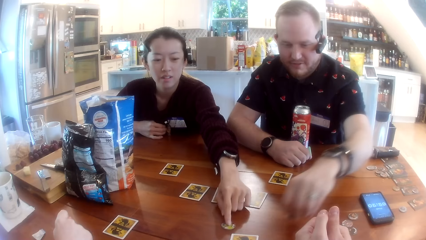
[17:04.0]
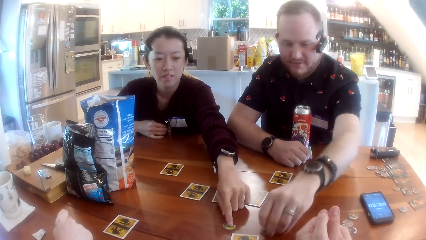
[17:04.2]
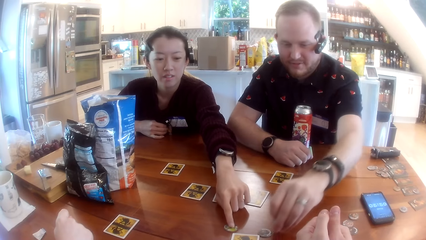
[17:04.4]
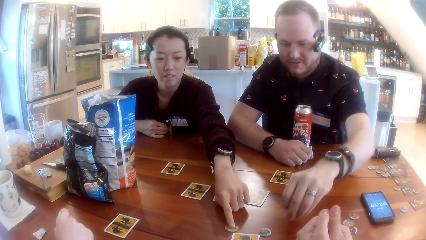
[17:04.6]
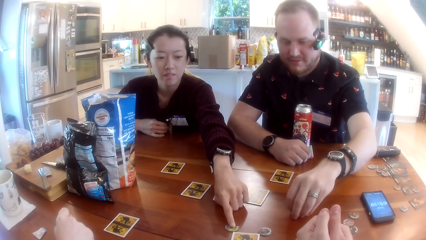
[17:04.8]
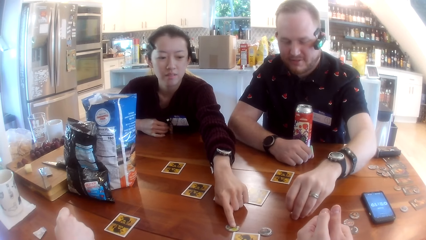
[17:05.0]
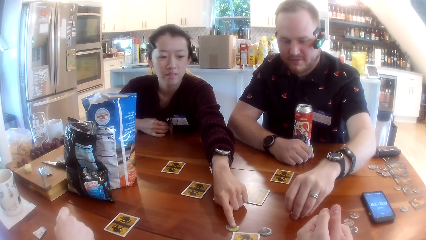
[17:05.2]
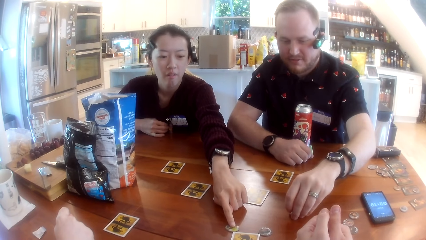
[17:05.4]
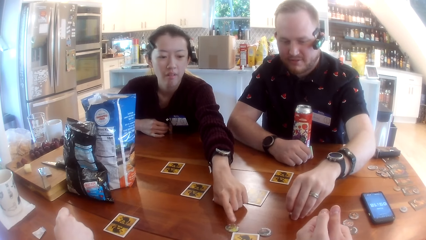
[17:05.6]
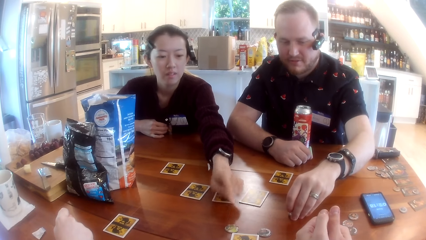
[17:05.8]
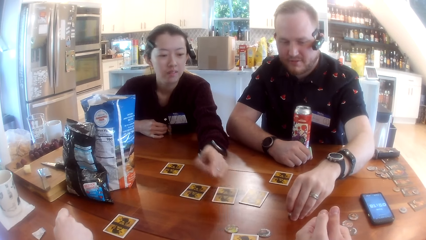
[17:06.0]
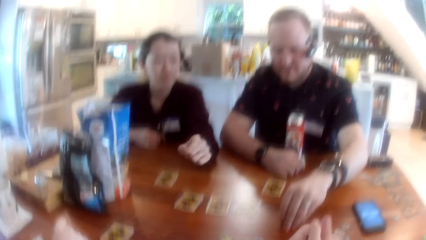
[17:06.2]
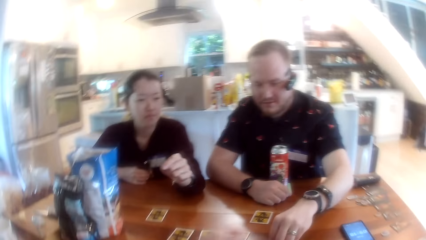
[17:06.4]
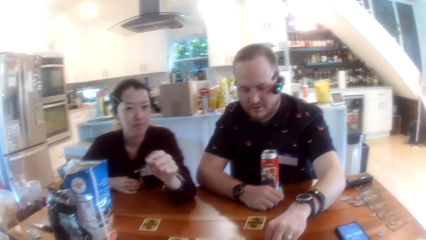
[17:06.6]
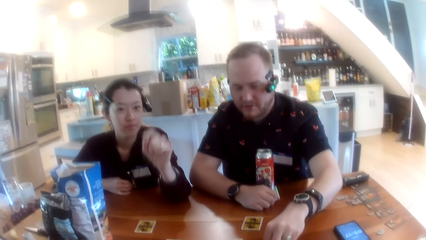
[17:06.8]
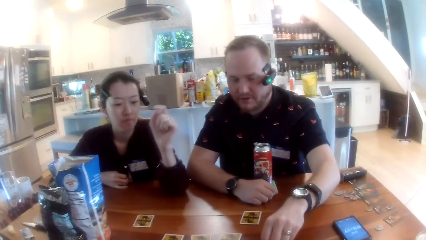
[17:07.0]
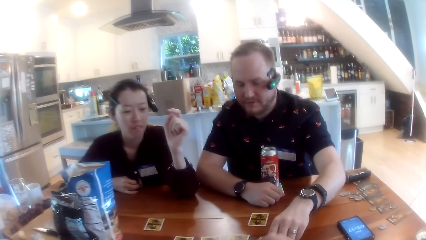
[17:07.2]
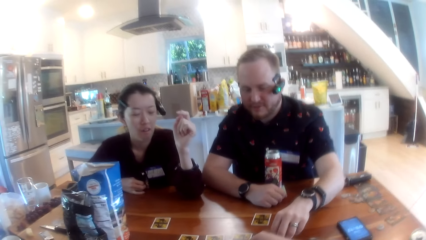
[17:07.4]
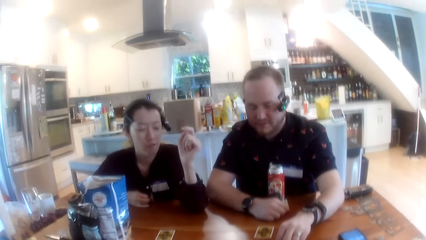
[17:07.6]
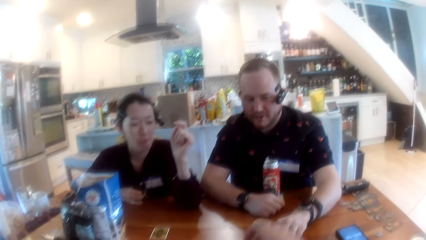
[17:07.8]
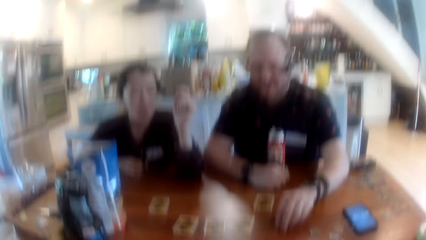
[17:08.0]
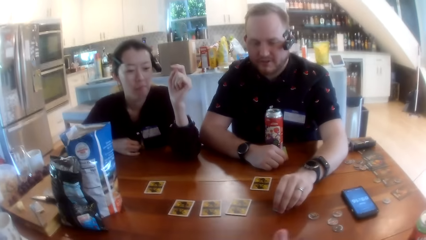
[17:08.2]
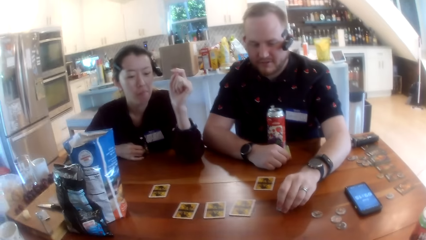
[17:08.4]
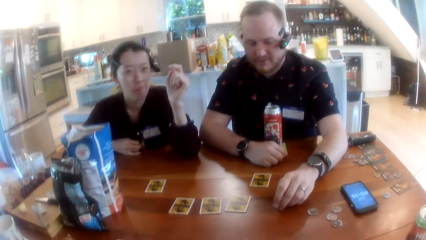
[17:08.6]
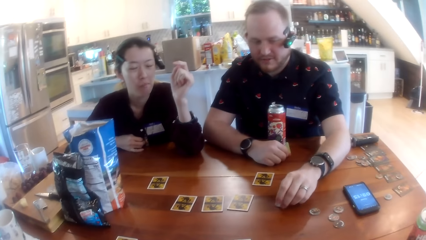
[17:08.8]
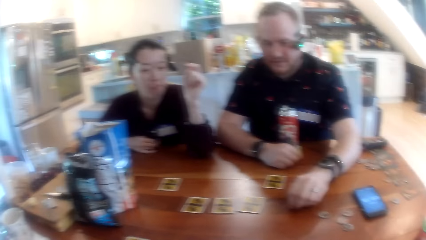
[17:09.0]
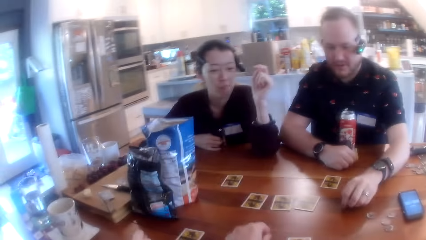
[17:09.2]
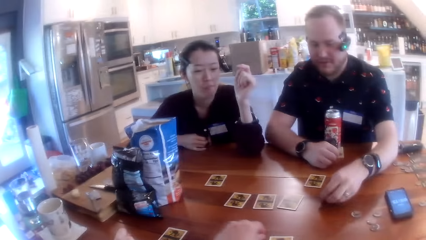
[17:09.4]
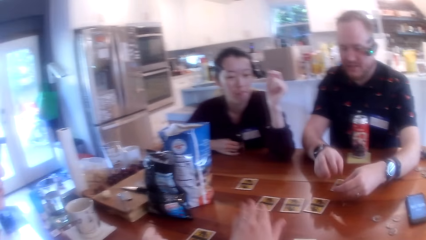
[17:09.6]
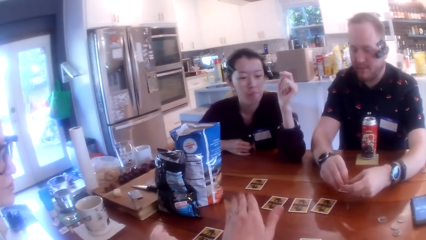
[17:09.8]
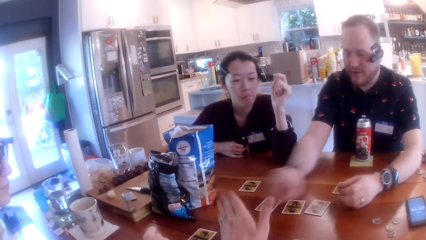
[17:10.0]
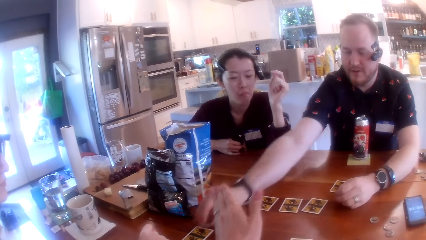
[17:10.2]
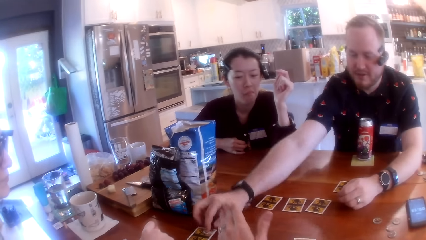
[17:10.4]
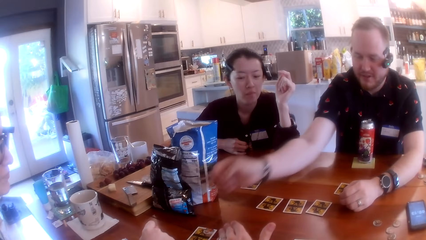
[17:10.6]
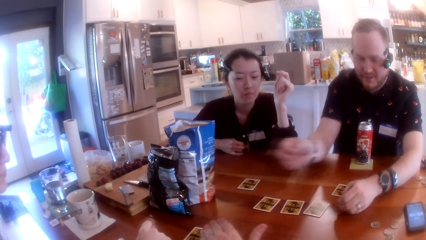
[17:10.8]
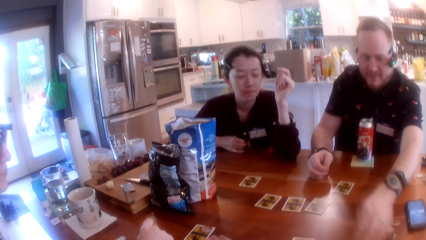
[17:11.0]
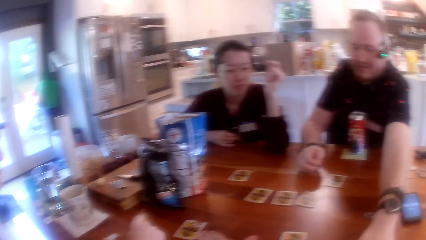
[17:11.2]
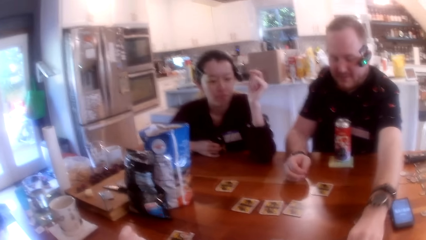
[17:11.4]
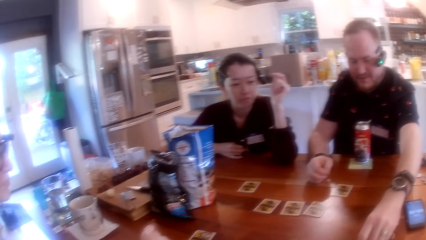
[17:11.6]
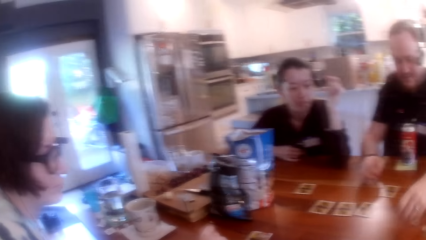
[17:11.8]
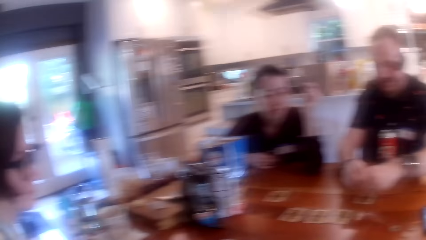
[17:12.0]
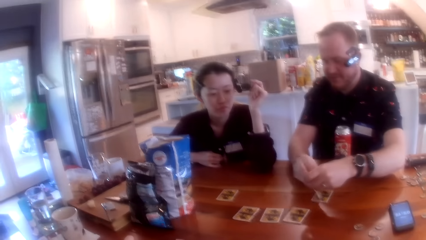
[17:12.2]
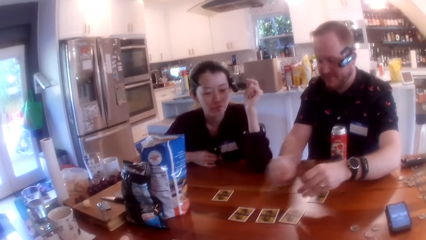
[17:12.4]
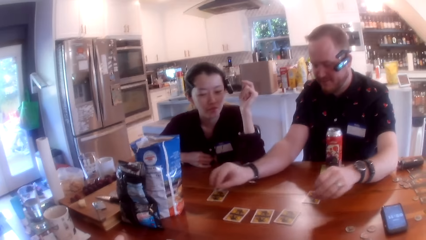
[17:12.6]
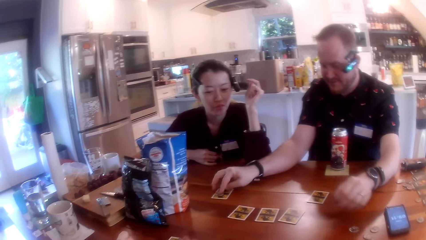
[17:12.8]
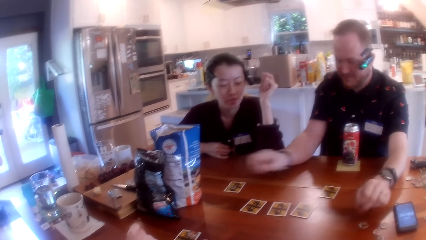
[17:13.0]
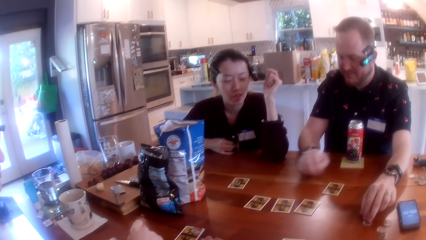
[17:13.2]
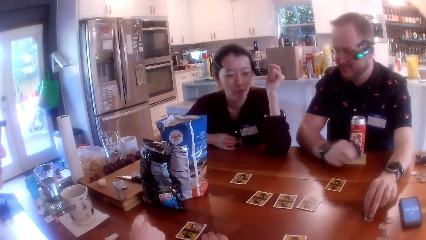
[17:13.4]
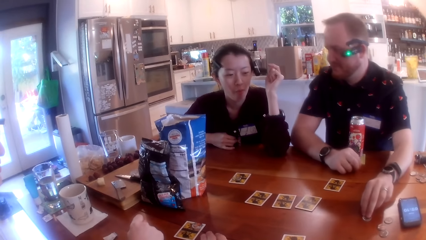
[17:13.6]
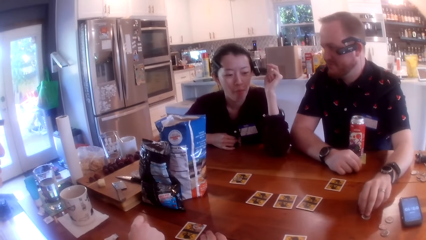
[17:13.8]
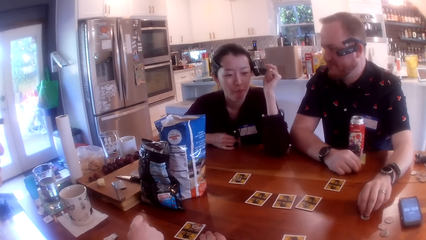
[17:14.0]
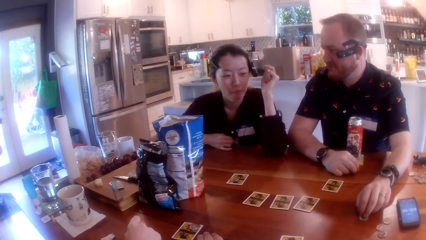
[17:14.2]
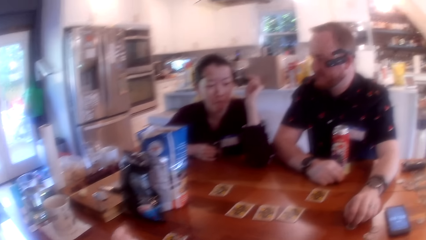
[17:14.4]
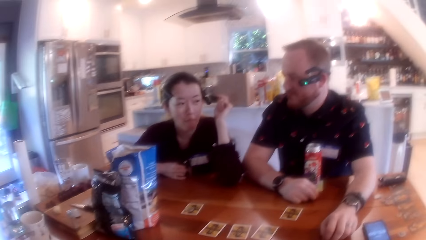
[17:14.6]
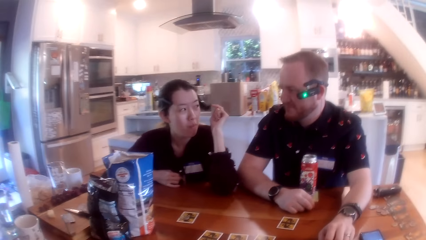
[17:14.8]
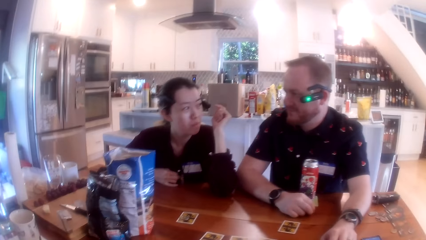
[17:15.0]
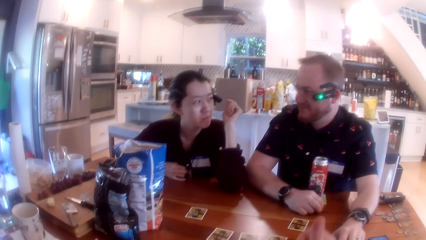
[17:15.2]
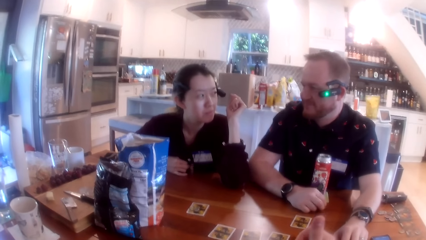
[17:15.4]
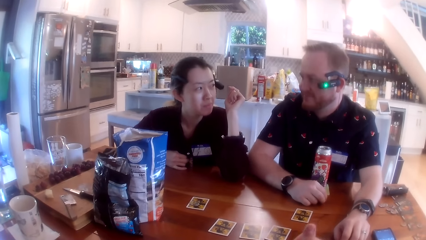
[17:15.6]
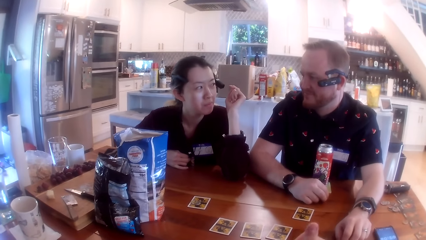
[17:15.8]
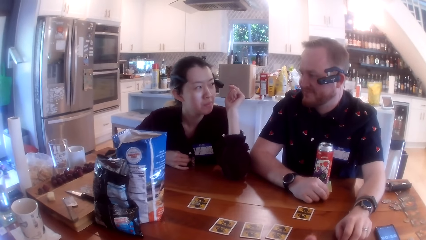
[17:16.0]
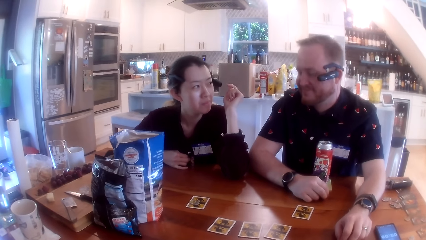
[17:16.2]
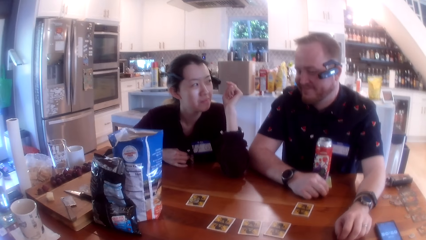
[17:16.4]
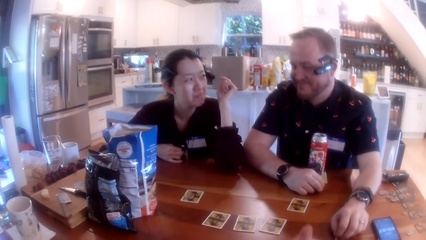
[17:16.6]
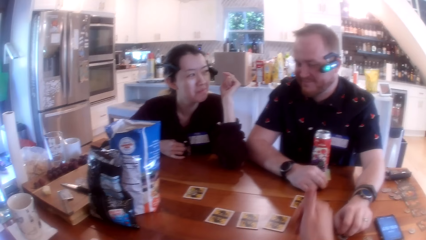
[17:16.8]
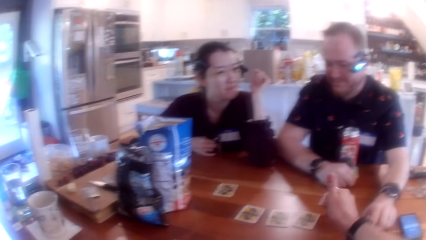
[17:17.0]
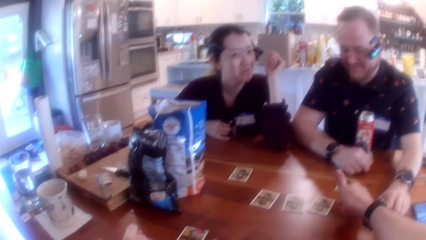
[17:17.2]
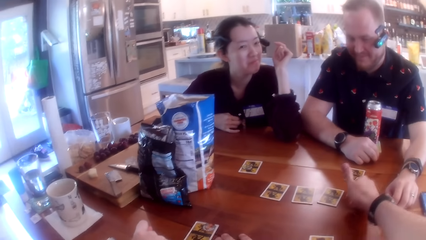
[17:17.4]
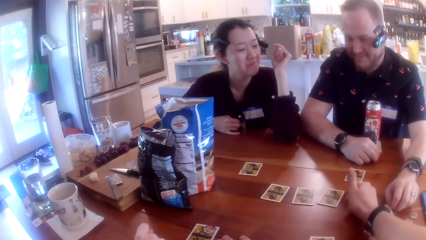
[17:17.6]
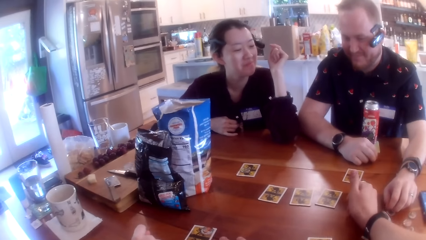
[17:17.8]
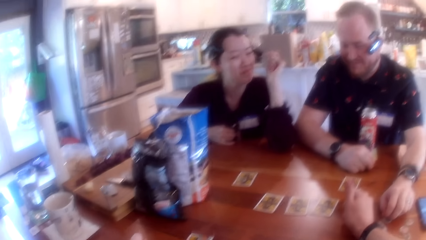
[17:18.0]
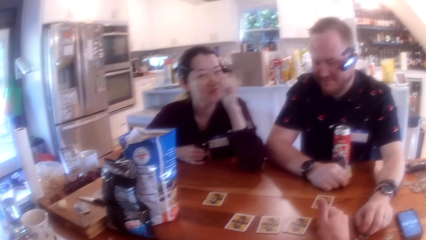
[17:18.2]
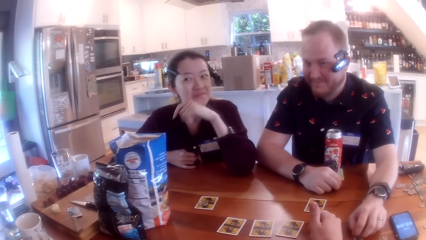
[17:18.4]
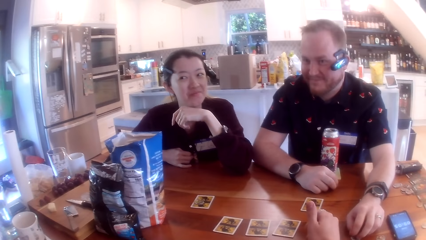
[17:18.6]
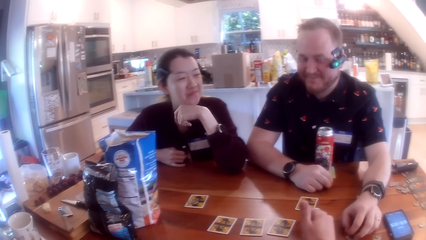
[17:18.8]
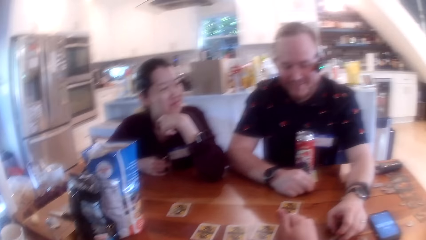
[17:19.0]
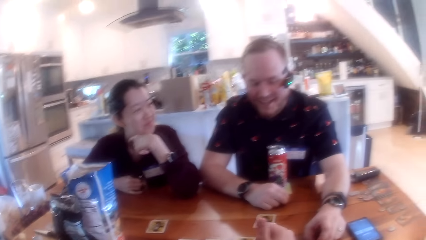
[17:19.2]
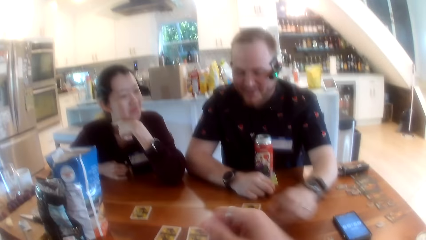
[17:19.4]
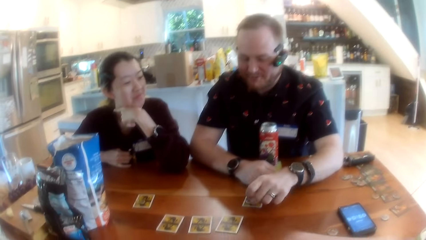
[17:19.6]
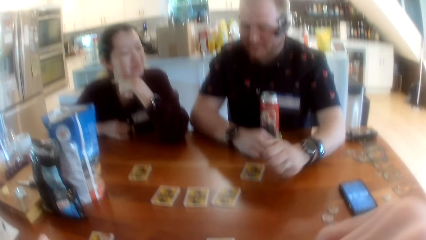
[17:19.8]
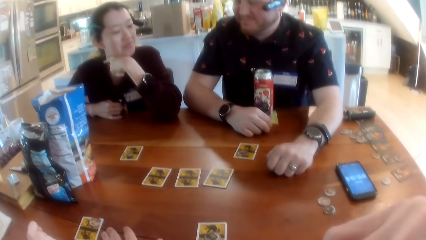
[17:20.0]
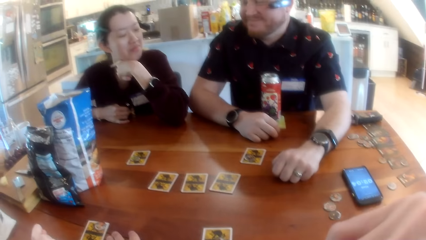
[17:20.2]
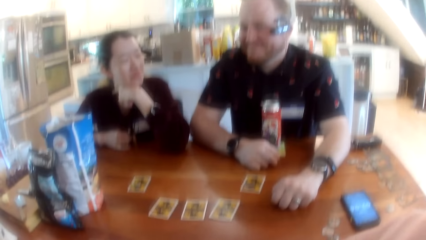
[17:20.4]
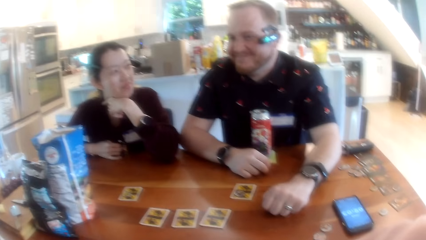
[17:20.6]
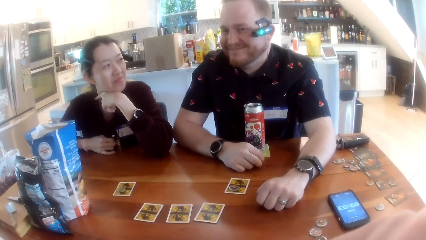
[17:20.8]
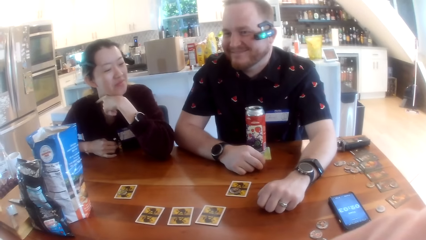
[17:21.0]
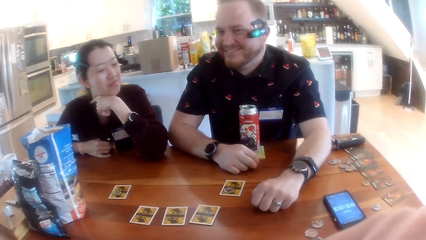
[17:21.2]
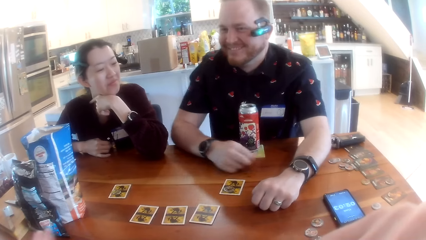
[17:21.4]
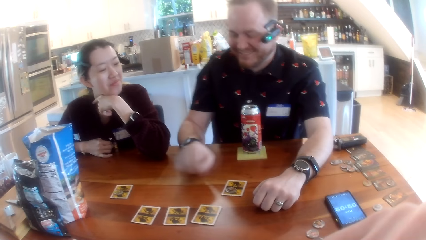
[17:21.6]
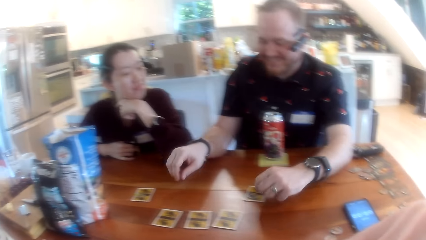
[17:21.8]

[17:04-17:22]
A person converses with the camera wearer. A man puts a coin on the table. The camera wearer converses with the man. They sway a hand. The man converses with the camera wearer. The man drops the game piece or coin on the table with his left hand. The man picks up the game piece on the table with his right hand. The camera wearer converses with the man. The man drops the game piece on the table with his left hand. The man picks the coin on the table. The camera wearer converses with the man. They sway a hand. The person converses with the man. The man moves the game piece on the table with his left hand. The man puts the coin on the card. The man converses with another person. The other person converses with the man.
